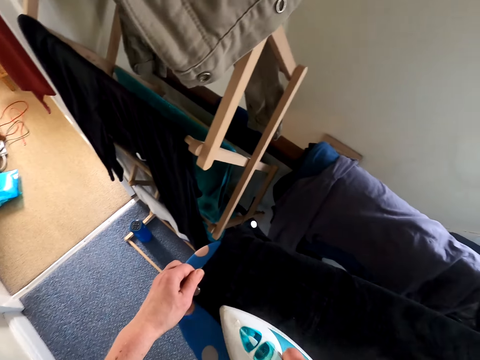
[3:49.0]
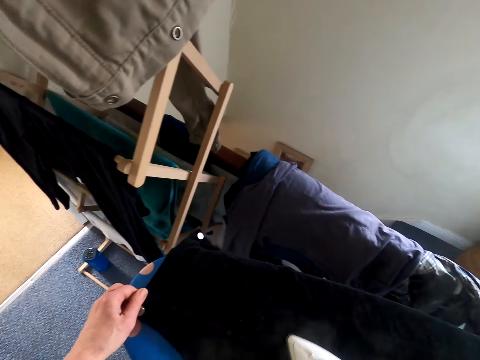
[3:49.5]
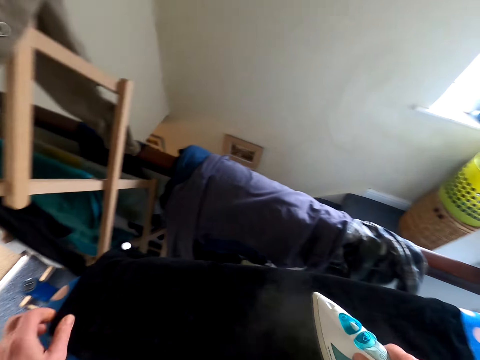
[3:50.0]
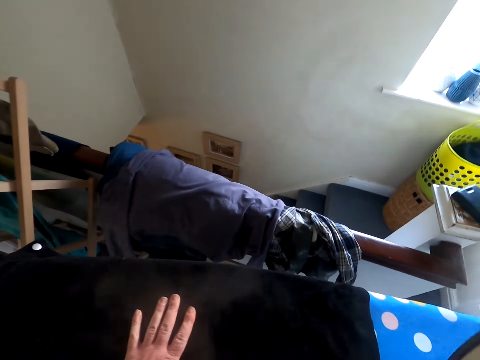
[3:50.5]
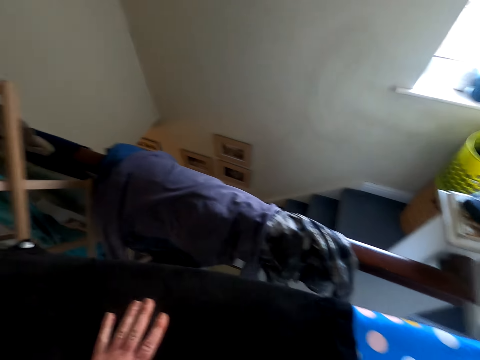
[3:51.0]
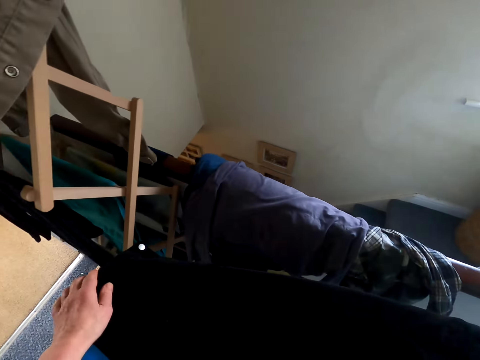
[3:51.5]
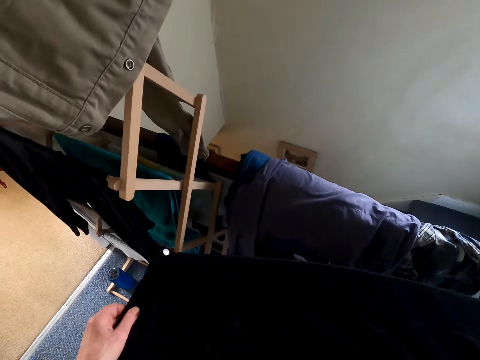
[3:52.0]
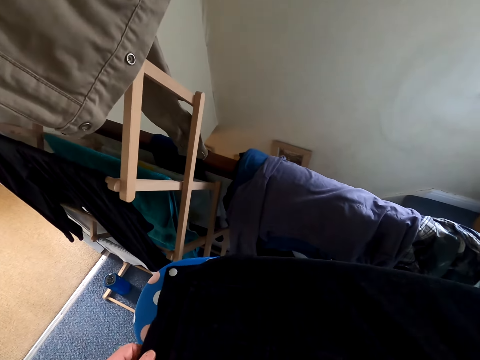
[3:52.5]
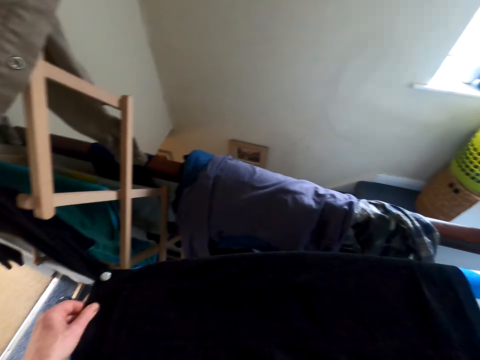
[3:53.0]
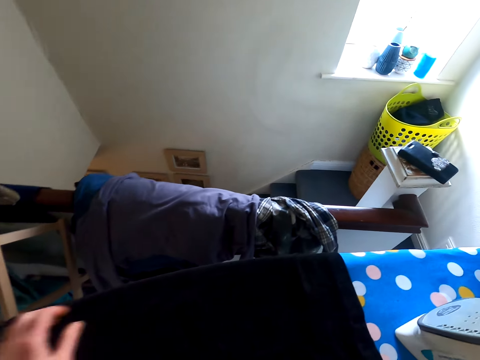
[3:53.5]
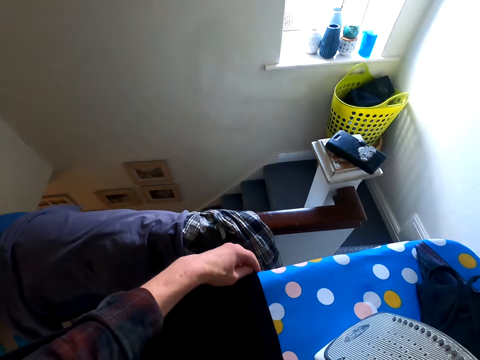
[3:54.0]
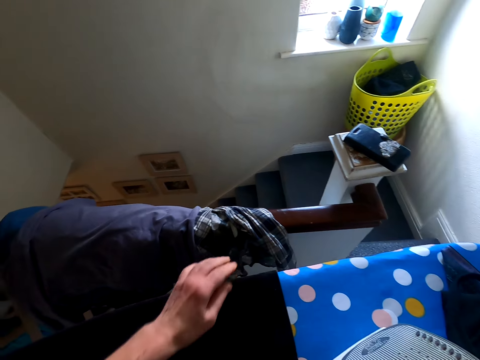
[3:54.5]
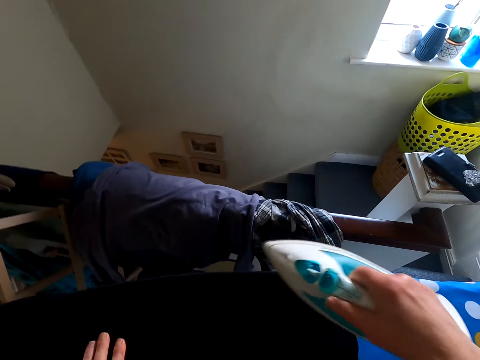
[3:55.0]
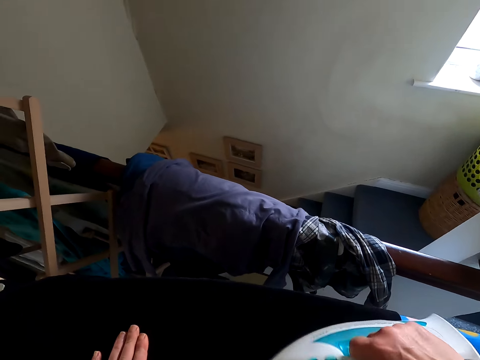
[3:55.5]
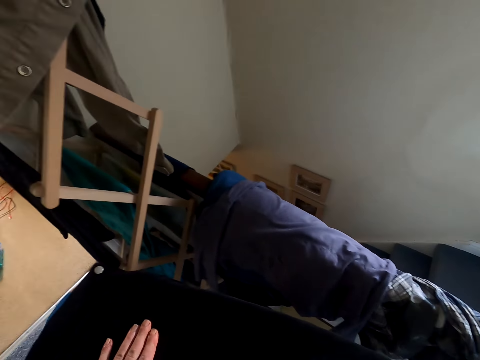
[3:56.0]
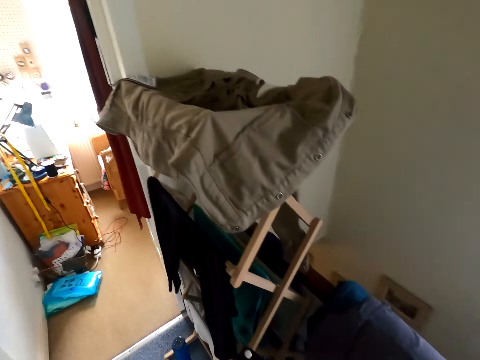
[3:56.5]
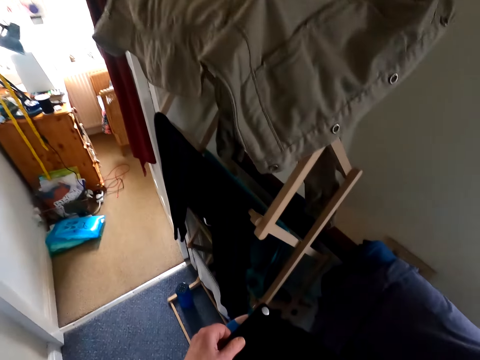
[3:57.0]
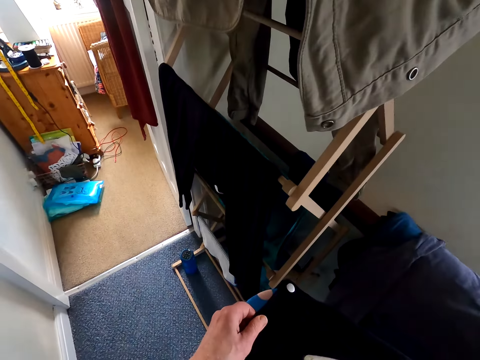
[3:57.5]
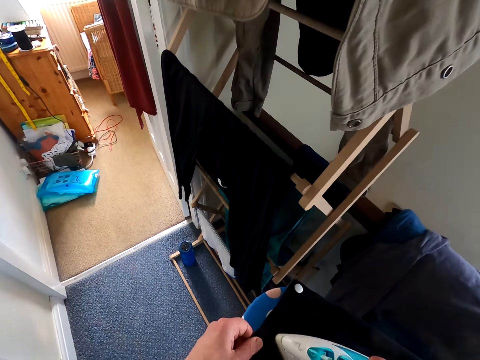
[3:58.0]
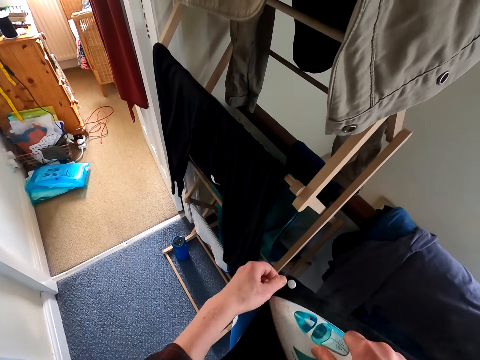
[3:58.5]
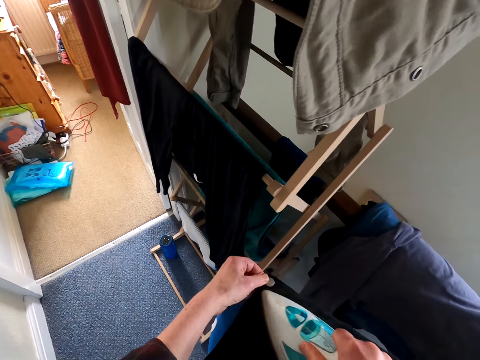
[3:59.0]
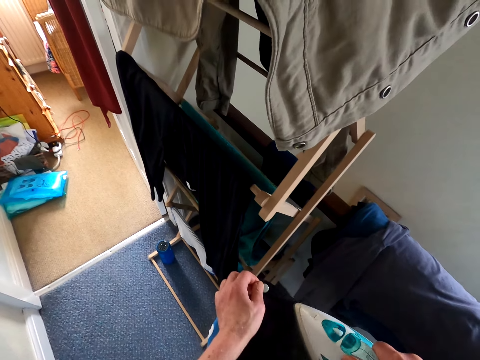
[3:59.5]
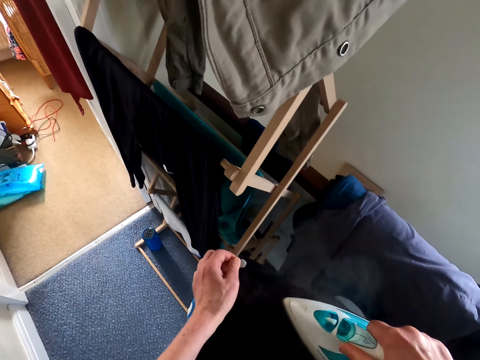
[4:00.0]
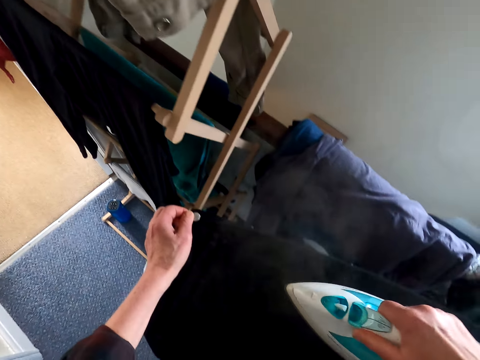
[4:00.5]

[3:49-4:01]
The camera wearer puts the iron down. They turn a cloth on the iron table. They touch the top. They iron the cloth.

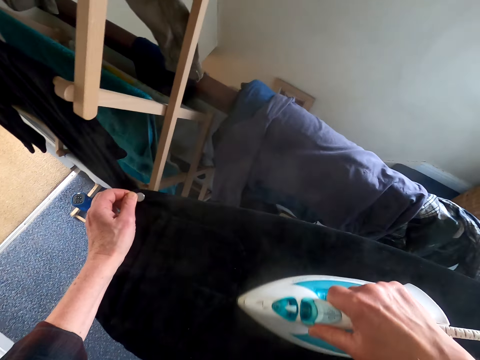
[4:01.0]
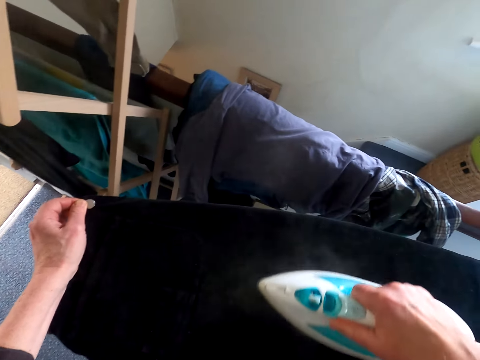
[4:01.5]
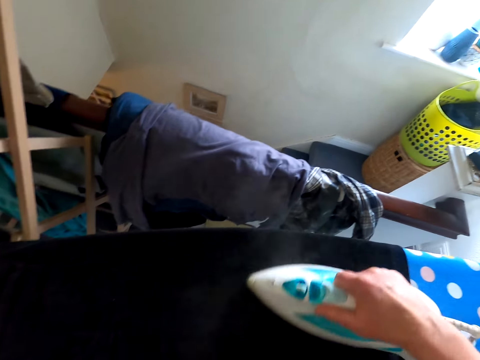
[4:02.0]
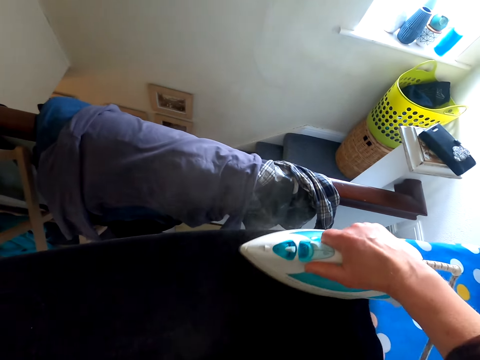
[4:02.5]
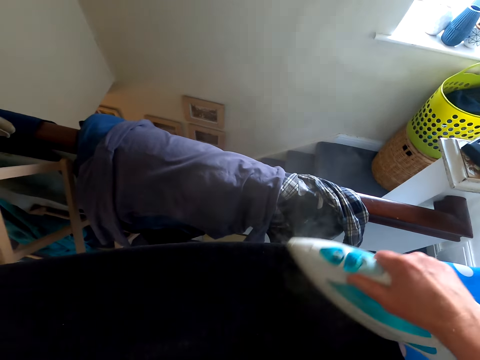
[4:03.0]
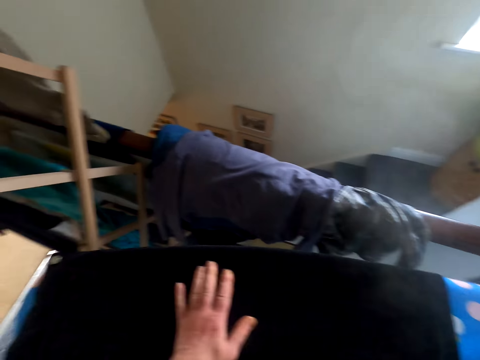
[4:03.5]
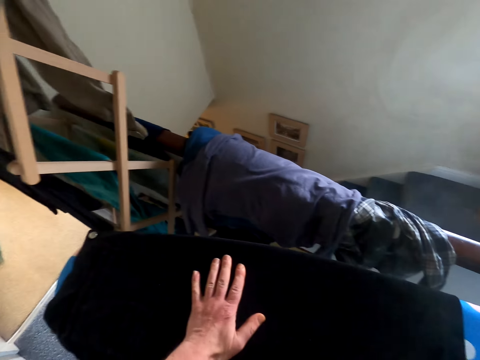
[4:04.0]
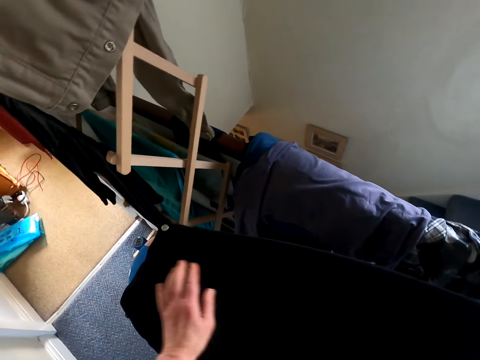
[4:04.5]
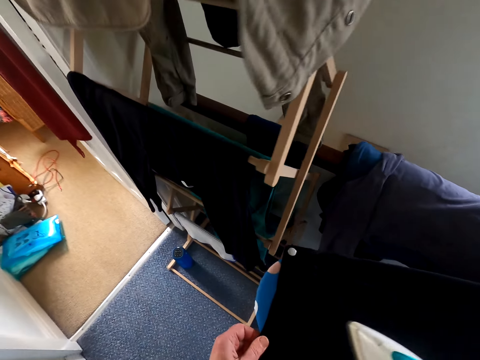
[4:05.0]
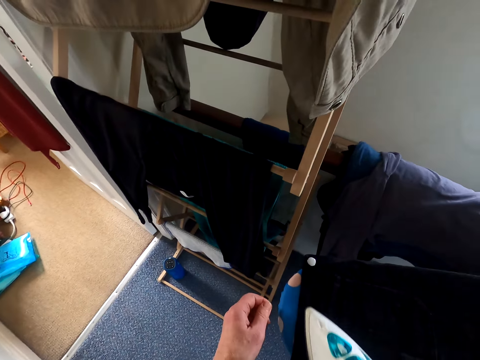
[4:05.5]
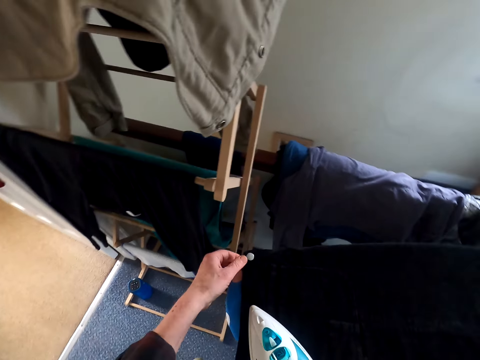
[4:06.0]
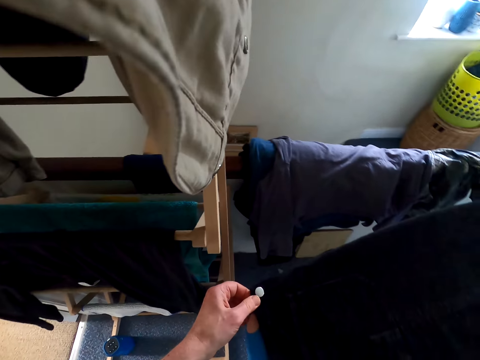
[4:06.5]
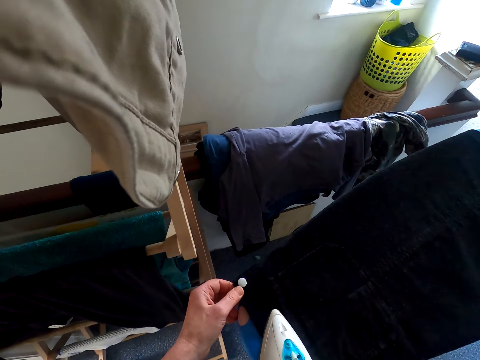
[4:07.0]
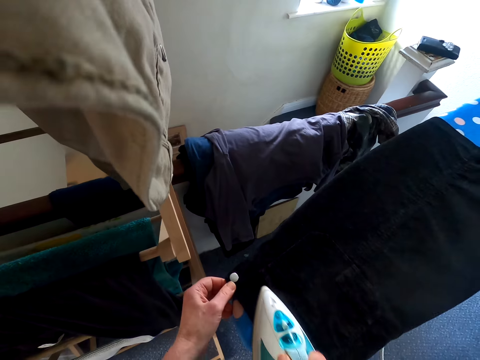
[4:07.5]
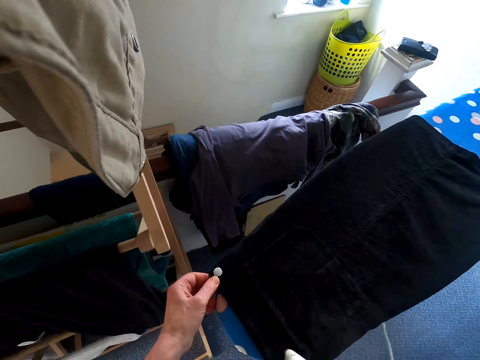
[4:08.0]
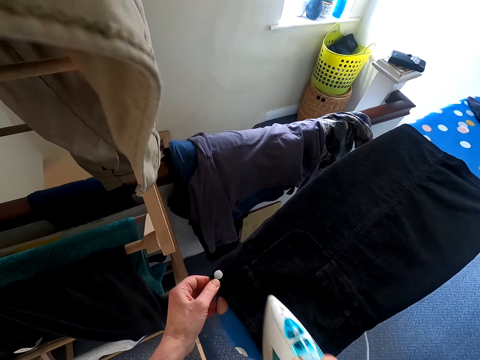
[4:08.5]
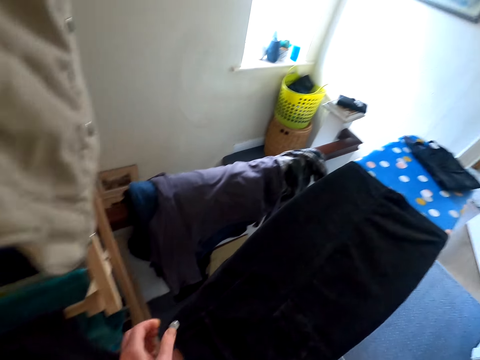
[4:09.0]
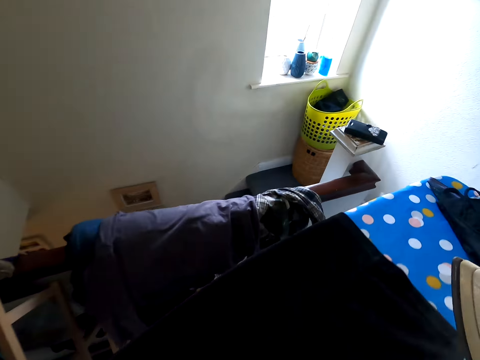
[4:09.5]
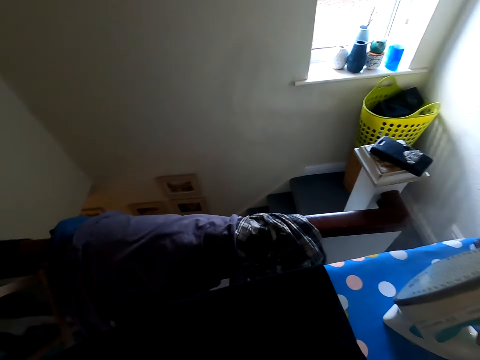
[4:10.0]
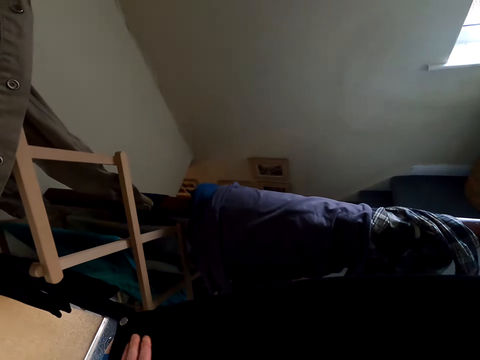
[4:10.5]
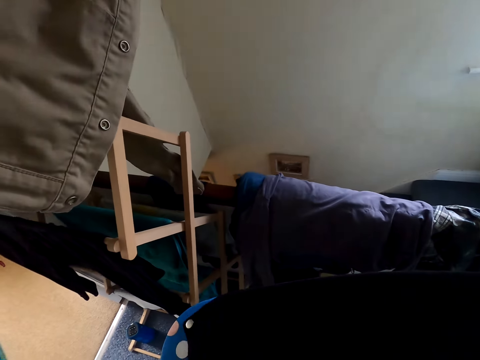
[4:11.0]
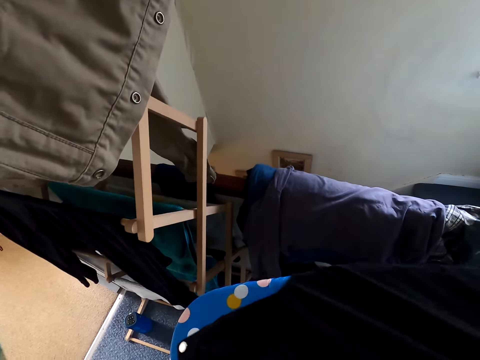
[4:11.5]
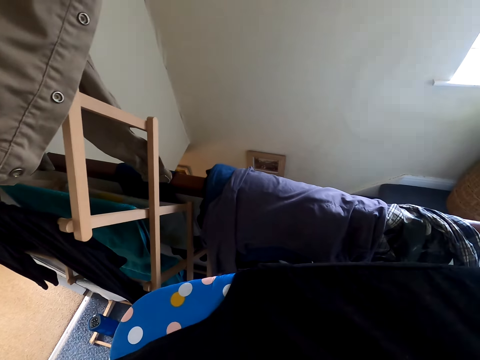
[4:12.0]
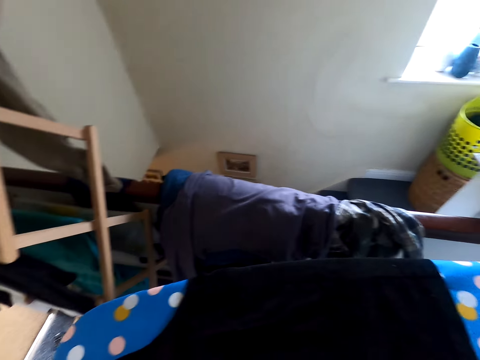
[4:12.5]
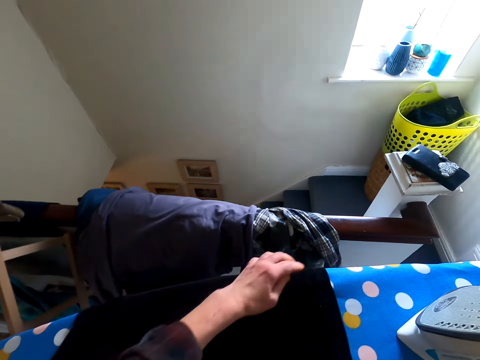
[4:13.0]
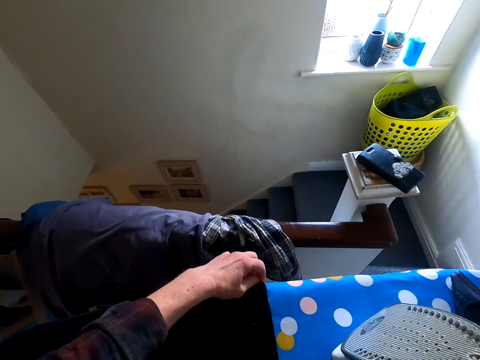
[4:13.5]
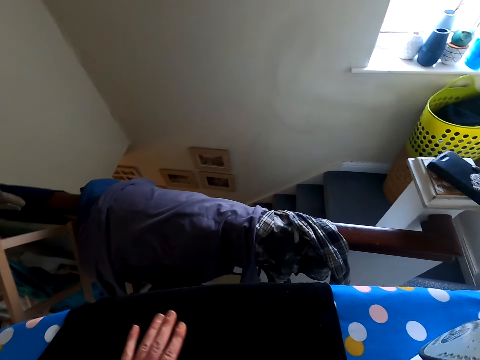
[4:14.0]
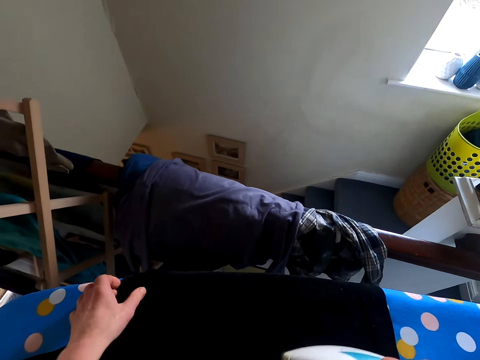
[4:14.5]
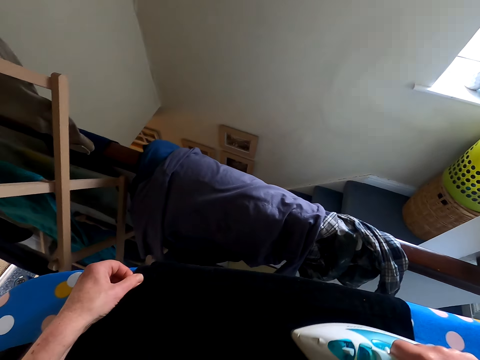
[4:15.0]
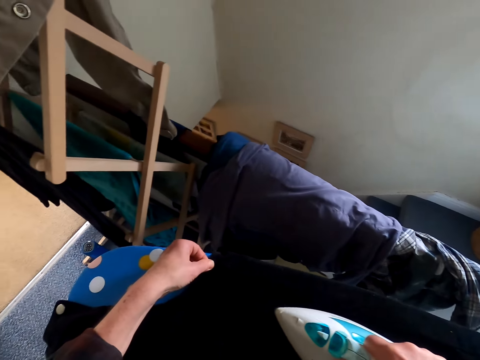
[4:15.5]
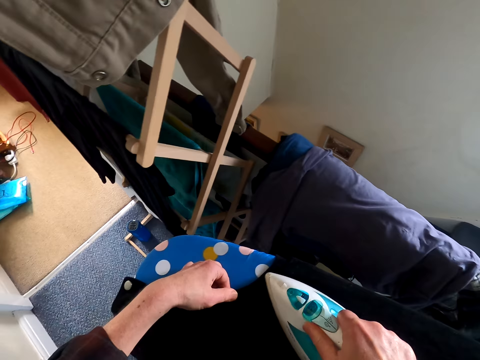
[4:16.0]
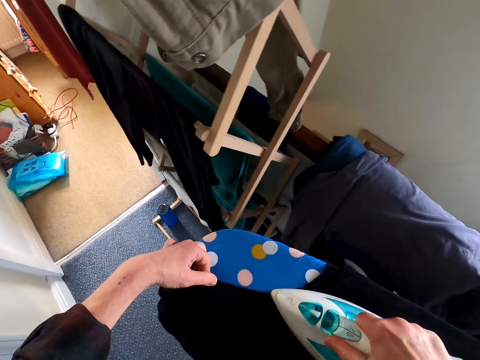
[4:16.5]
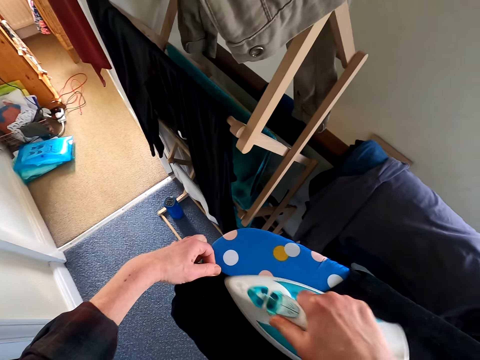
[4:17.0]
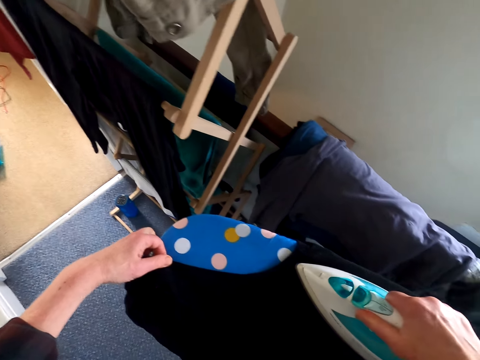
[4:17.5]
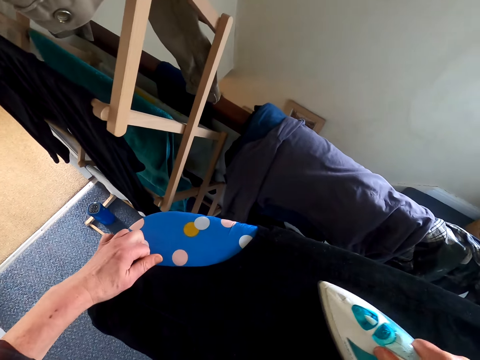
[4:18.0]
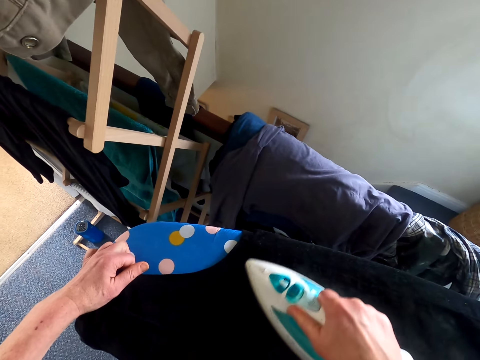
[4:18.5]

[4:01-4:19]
The camera wearer puts the iron down. They iron the top. They put the iron down. They turn a cloth on the iron table. They touch the top. They iron the cloth.
